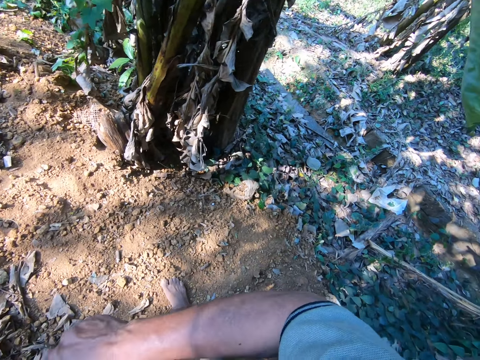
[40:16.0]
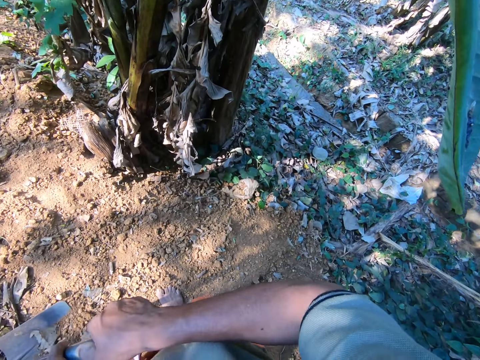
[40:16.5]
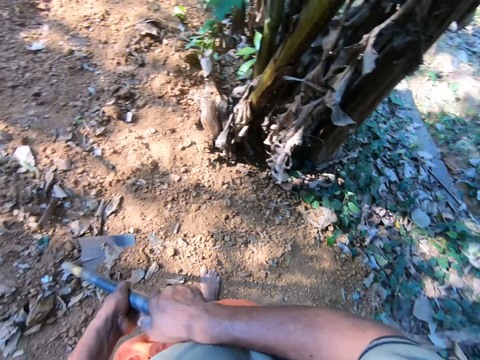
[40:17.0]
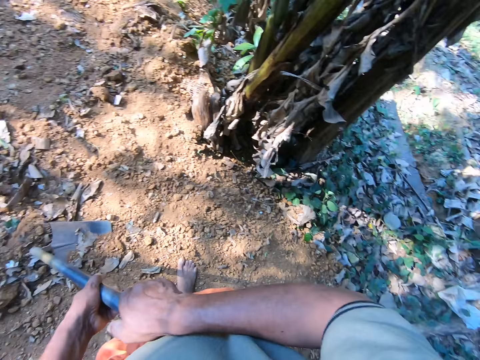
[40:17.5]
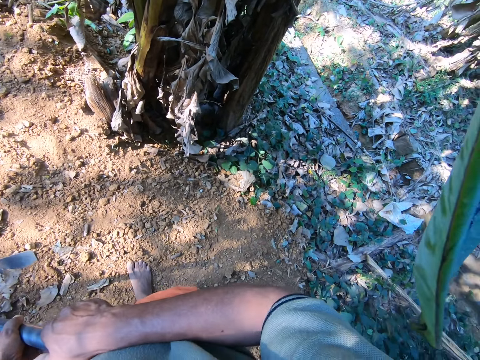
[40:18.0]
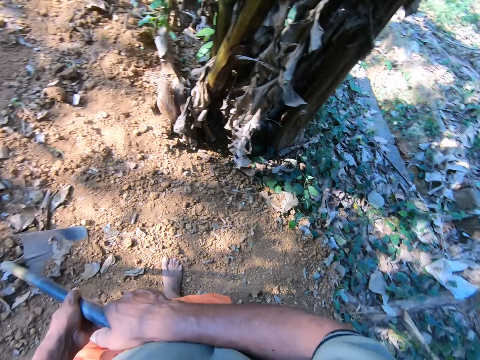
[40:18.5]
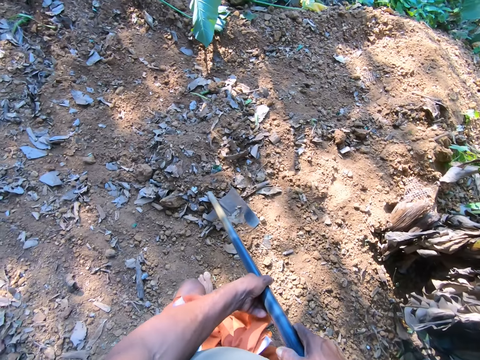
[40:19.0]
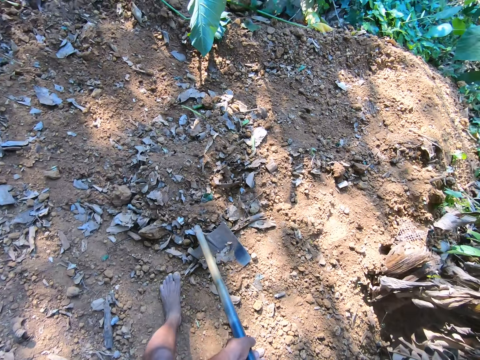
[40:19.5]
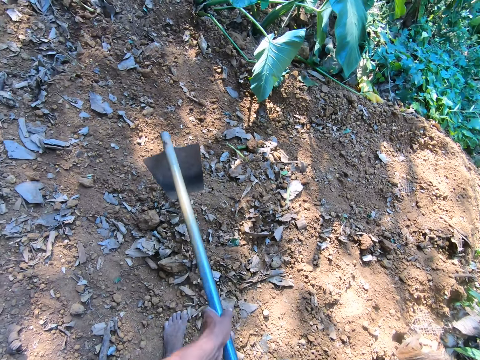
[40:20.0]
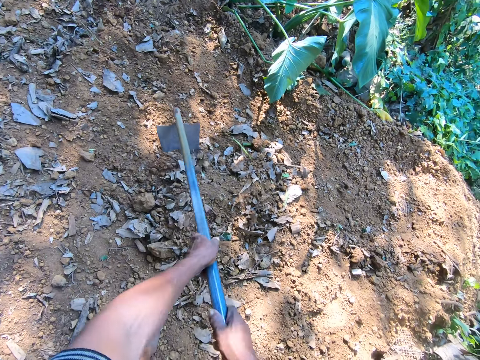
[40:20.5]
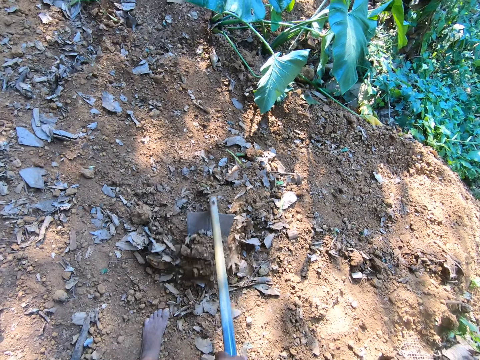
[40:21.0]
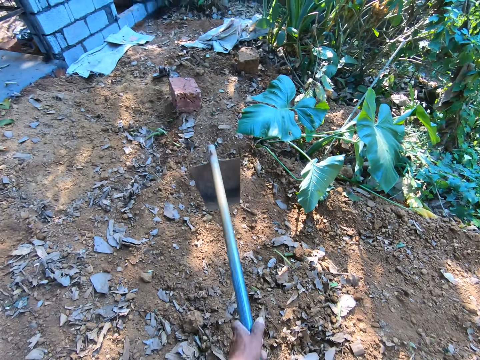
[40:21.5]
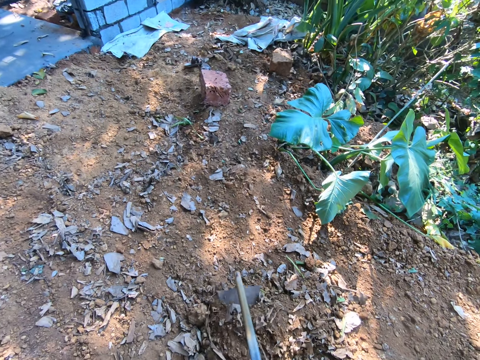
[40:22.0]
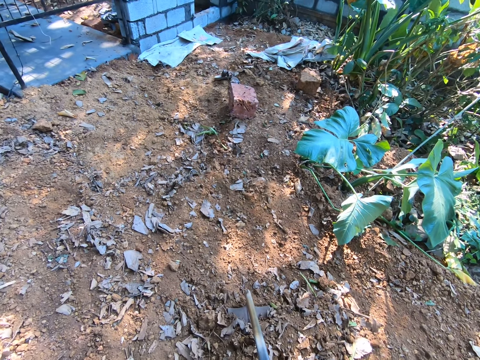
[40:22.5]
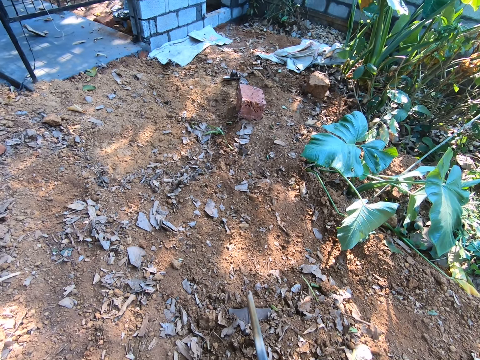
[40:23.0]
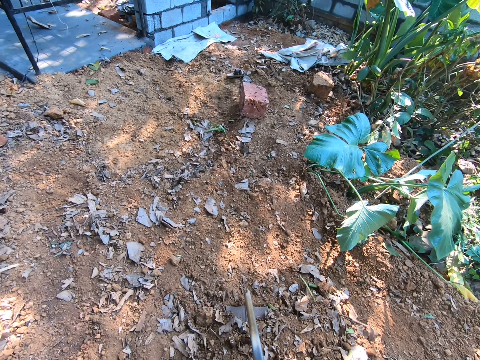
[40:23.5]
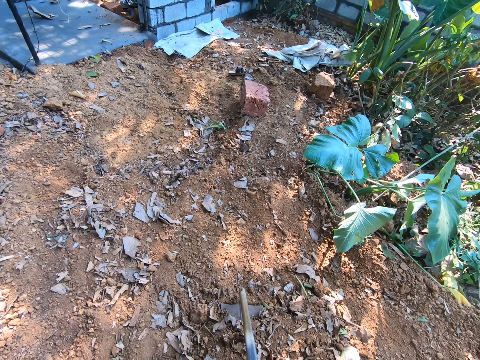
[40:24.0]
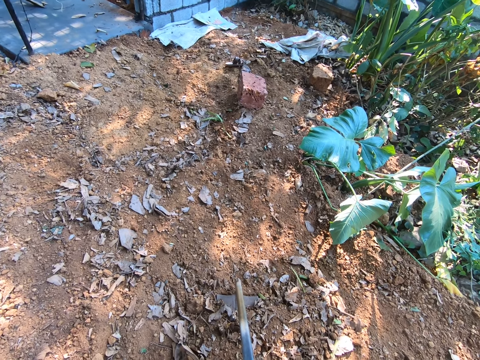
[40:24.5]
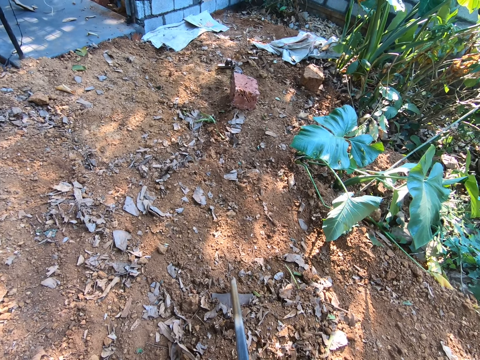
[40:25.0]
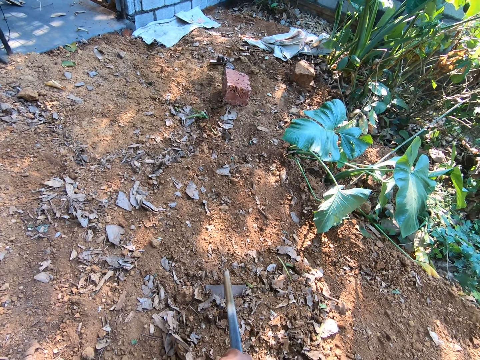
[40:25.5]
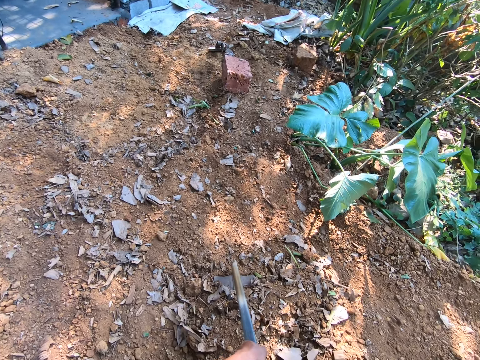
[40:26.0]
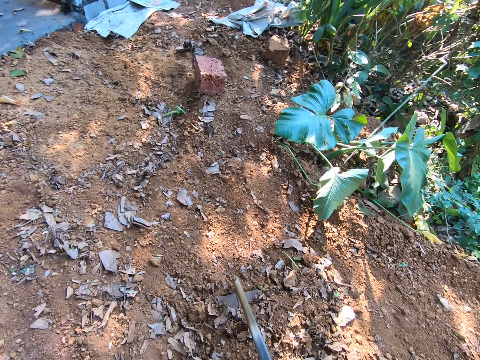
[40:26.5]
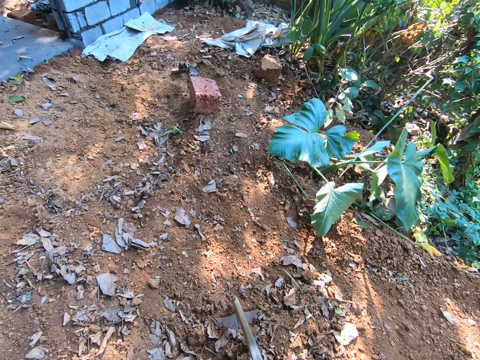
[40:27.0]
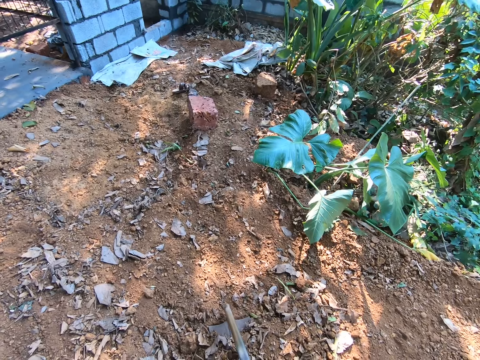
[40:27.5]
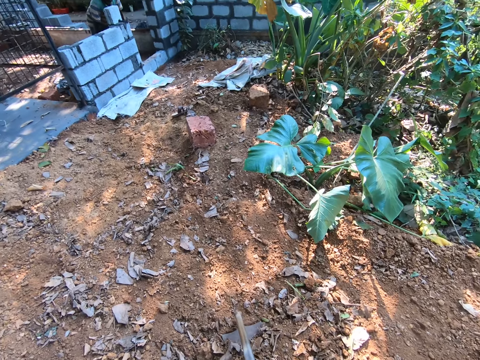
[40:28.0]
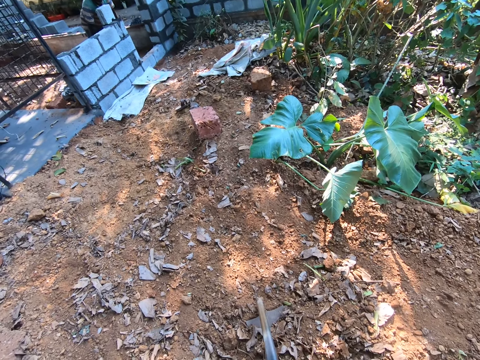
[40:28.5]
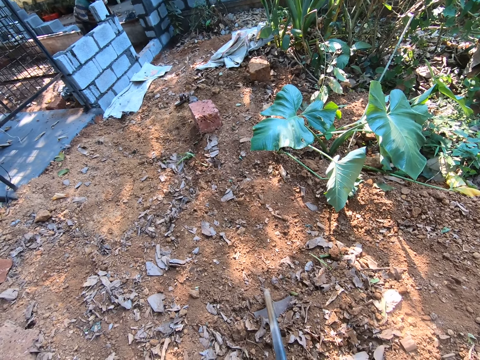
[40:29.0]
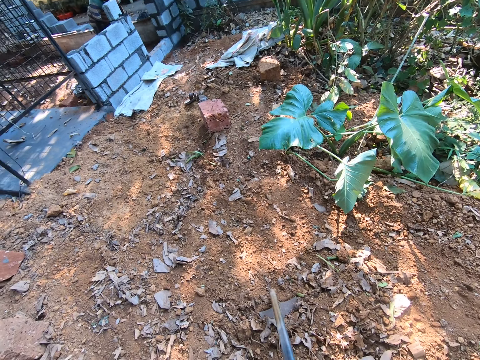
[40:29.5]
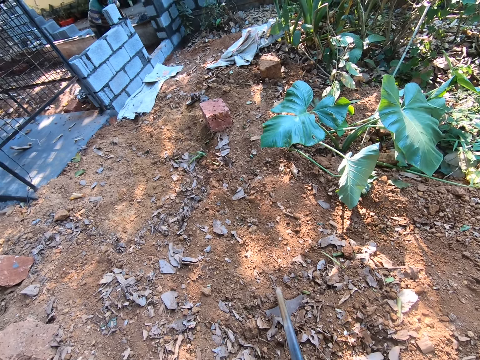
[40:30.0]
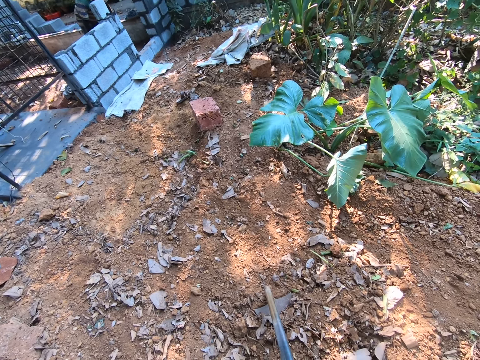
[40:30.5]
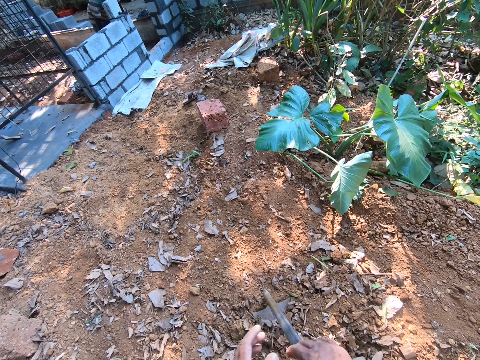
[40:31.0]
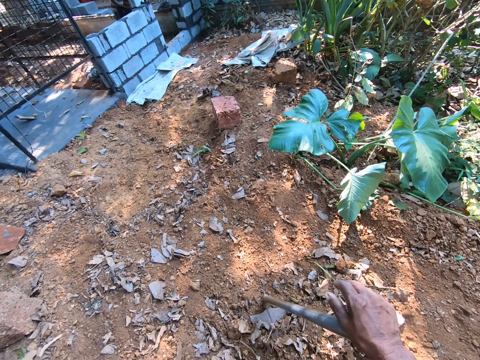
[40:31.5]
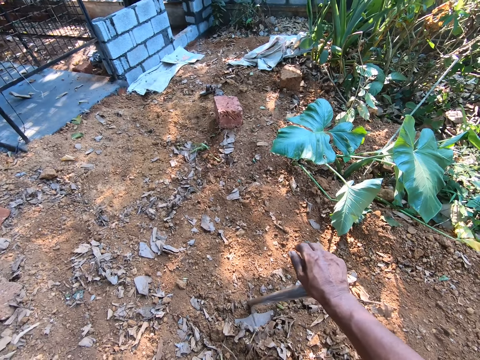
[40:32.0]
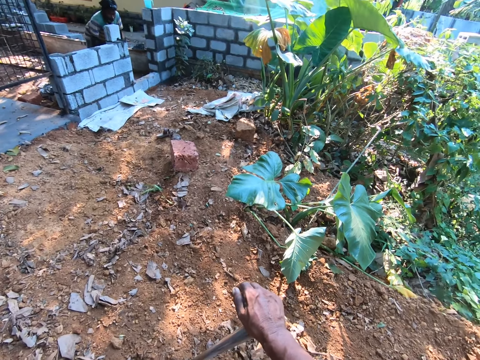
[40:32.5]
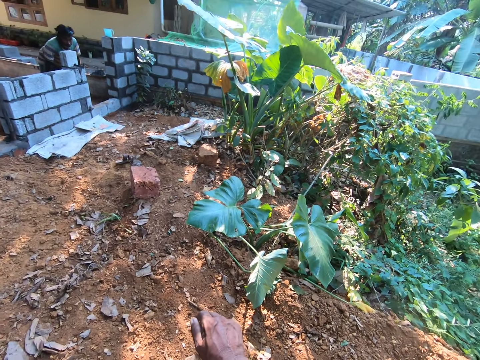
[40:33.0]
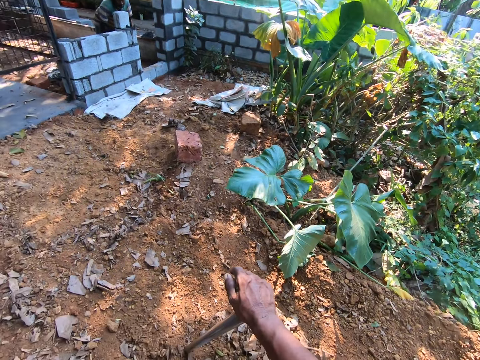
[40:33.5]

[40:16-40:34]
The camera wearer holds the hoe on the soil with both hands. He digs the soil with the hoe in both hands. A man speaks to the camera wearer. The camera wearer holds the hoe on the soil with both hands. He speaks to the man and looks at the man. He holds the hoe on the soil with his right hand.

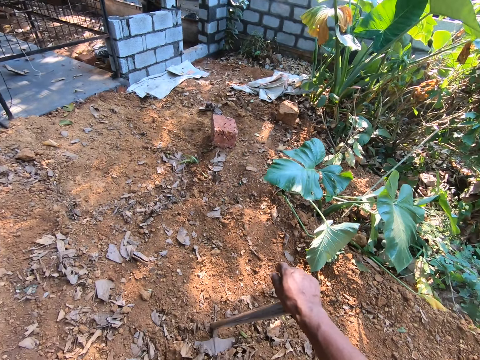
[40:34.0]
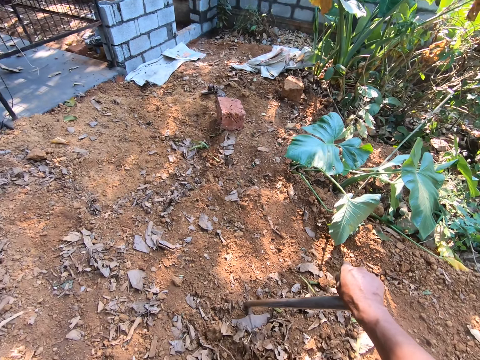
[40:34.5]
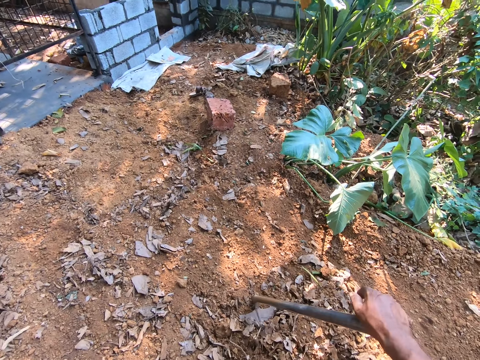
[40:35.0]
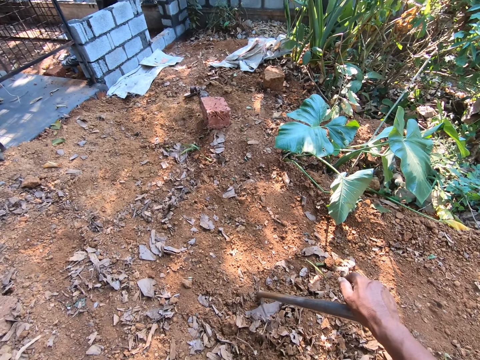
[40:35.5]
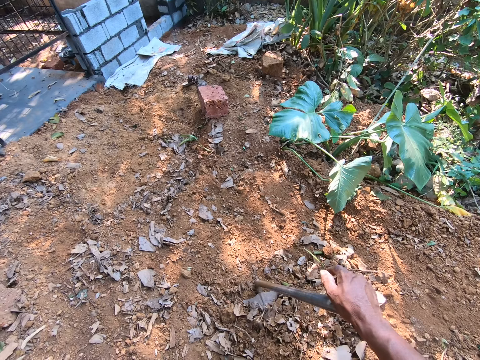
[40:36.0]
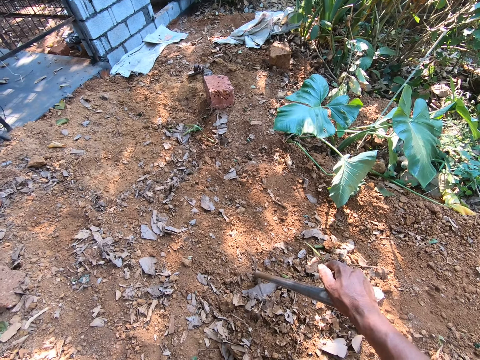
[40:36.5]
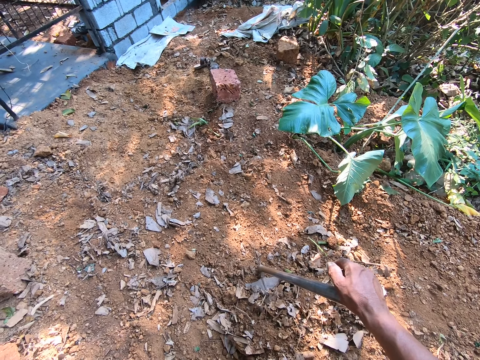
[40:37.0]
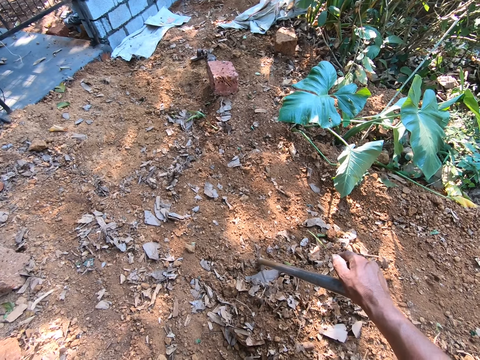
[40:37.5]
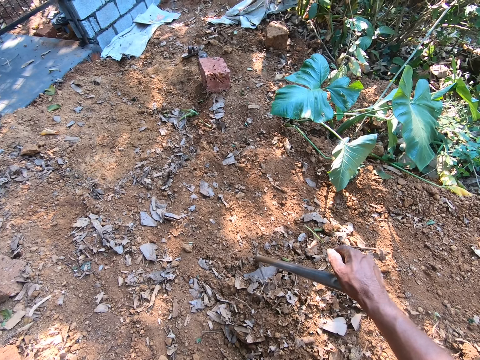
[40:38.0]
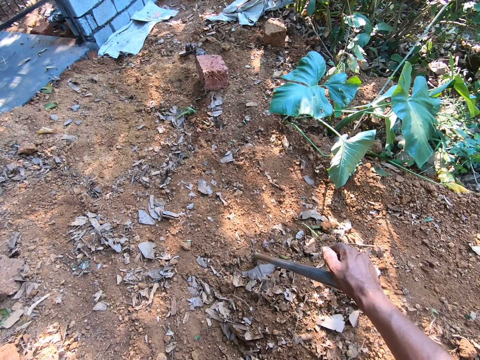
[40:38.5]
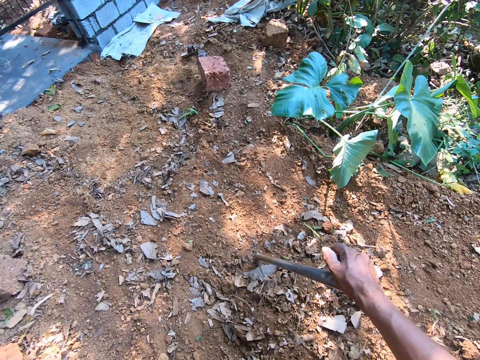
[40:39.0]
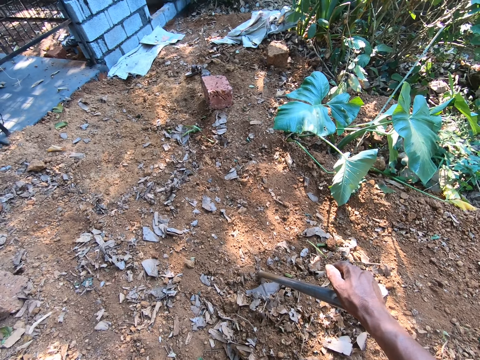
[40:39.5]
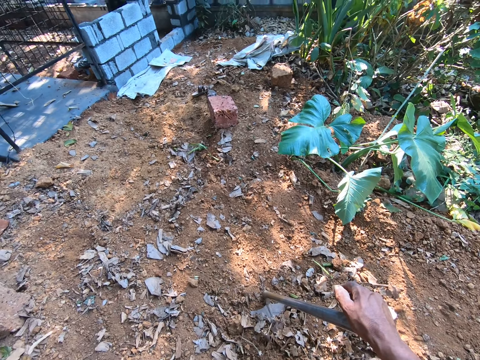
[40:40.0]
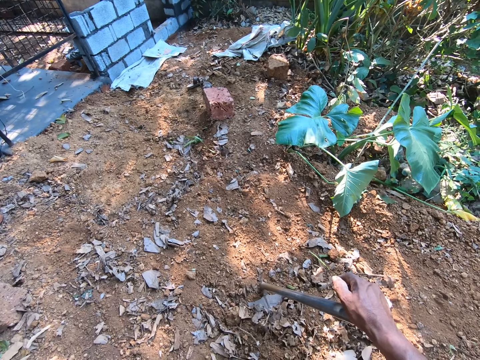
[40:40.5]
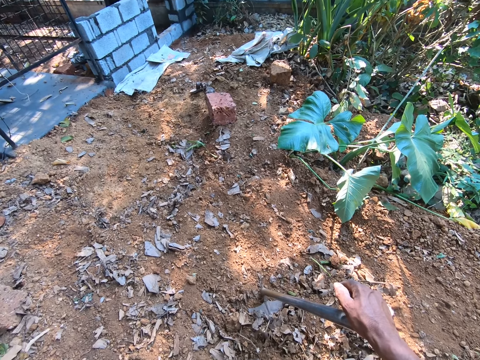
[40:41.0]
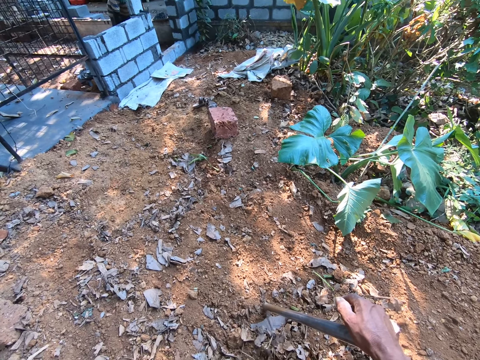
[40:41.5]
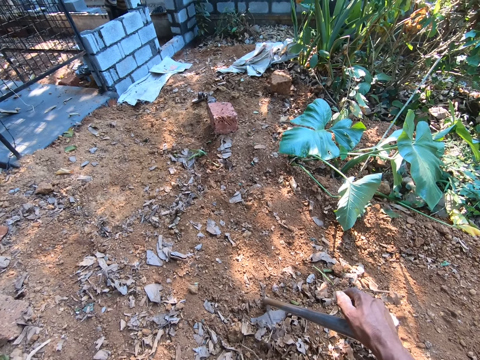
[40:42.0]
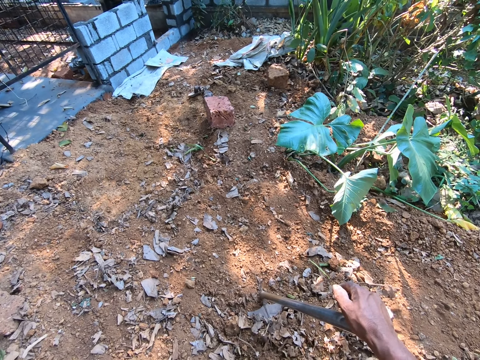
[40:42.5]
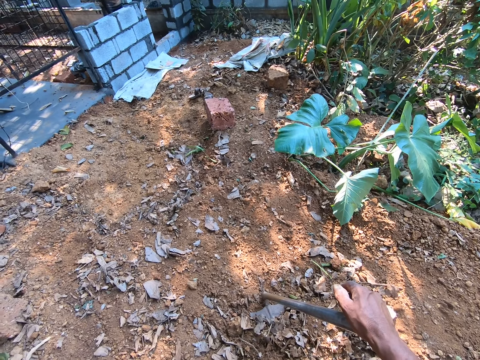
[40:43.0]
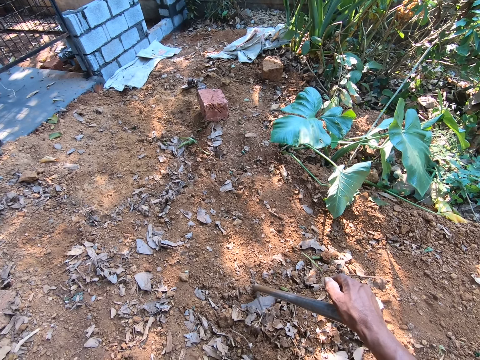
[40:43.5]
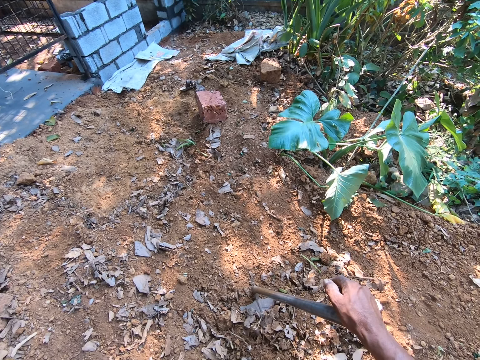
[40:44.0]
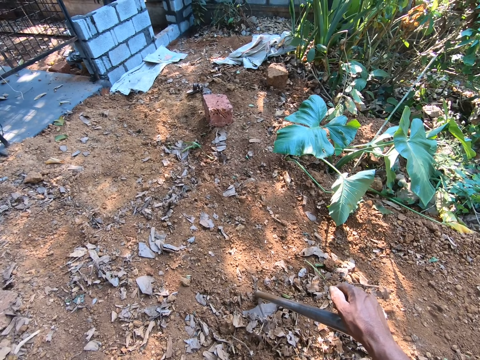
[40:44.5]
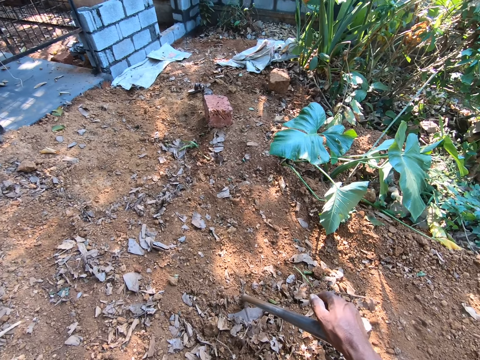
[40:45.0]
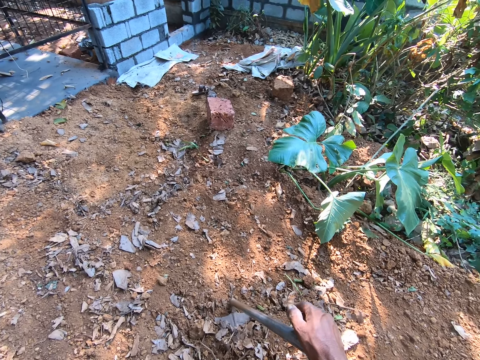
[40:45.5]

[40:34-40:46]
A man speaks to the camera wearer. The camera wearer speaks to the man.
